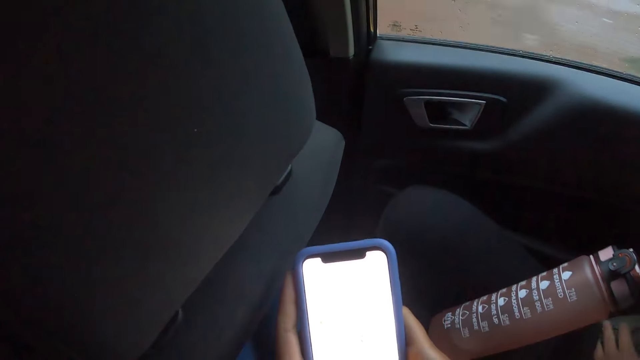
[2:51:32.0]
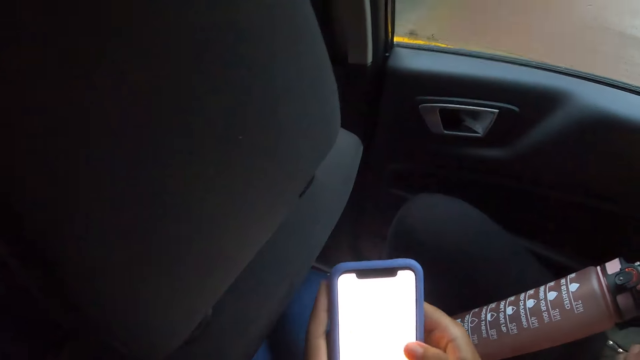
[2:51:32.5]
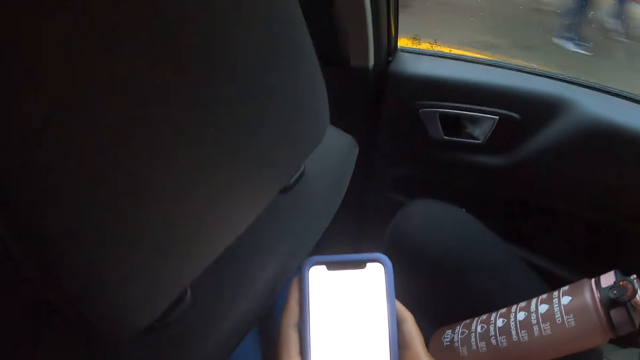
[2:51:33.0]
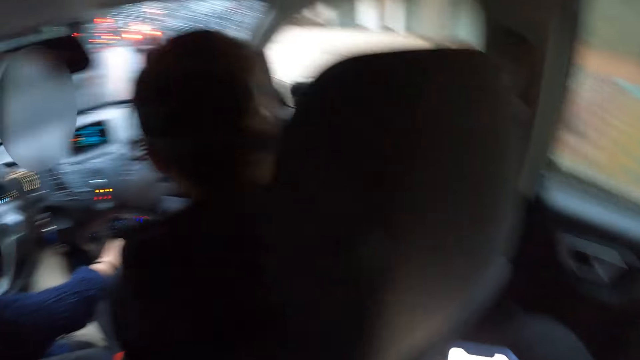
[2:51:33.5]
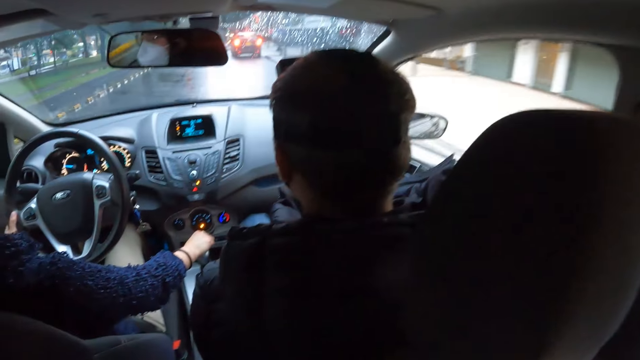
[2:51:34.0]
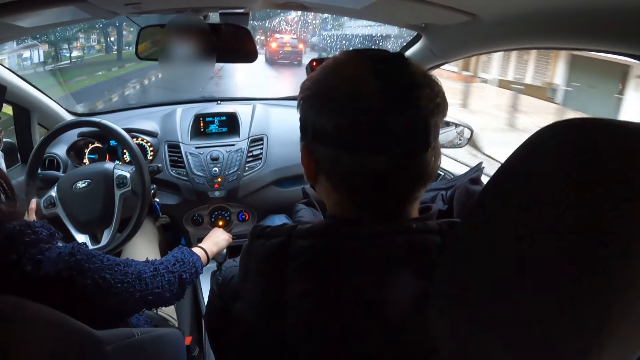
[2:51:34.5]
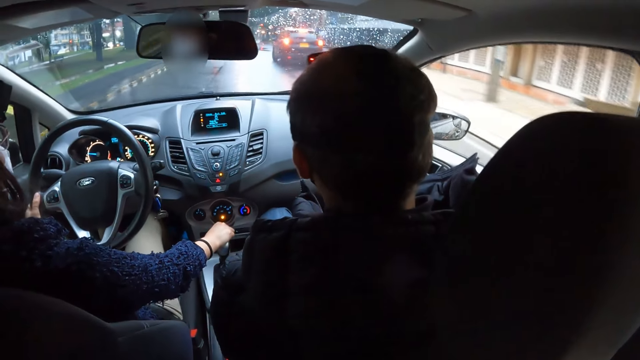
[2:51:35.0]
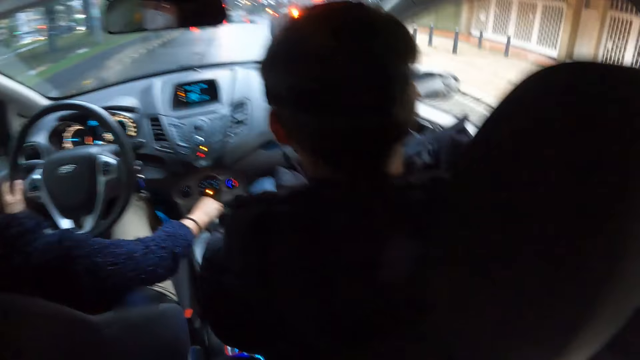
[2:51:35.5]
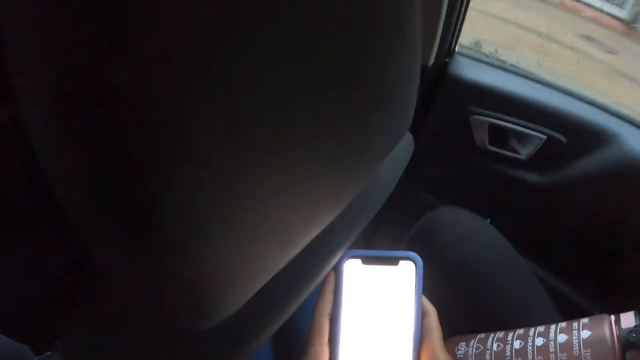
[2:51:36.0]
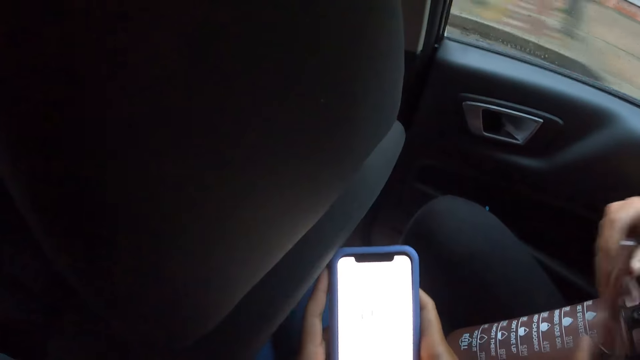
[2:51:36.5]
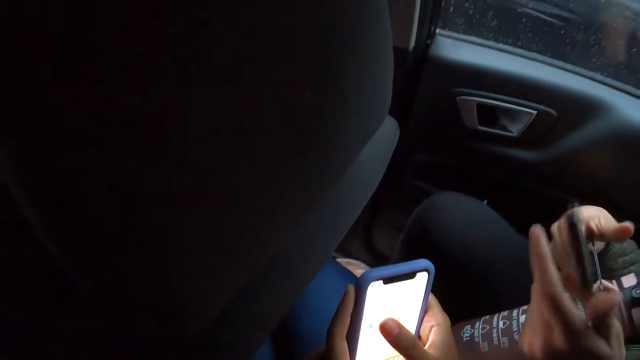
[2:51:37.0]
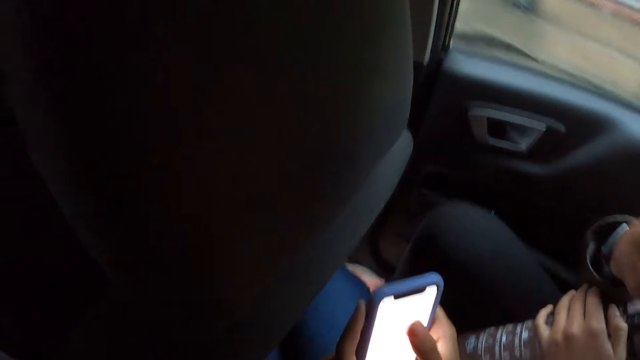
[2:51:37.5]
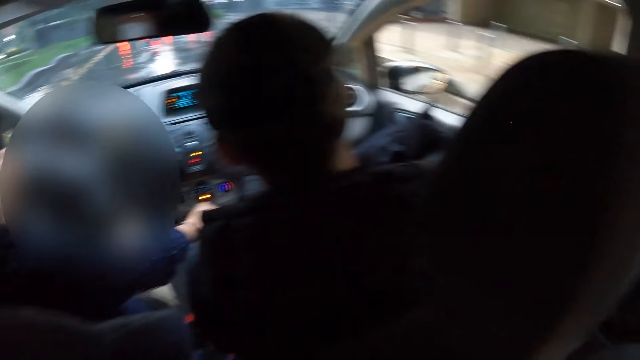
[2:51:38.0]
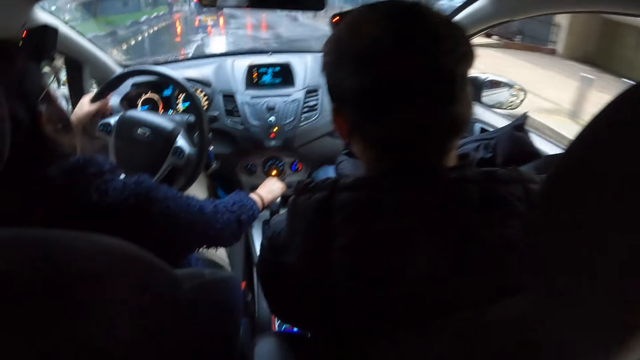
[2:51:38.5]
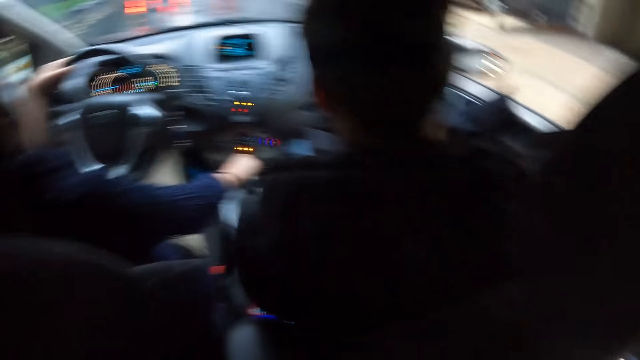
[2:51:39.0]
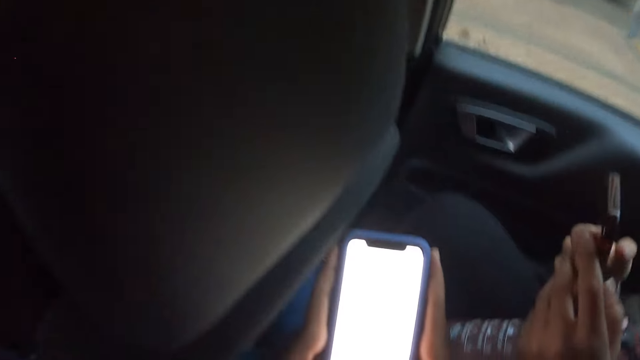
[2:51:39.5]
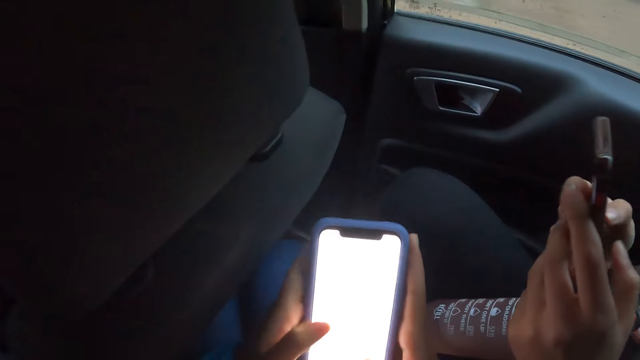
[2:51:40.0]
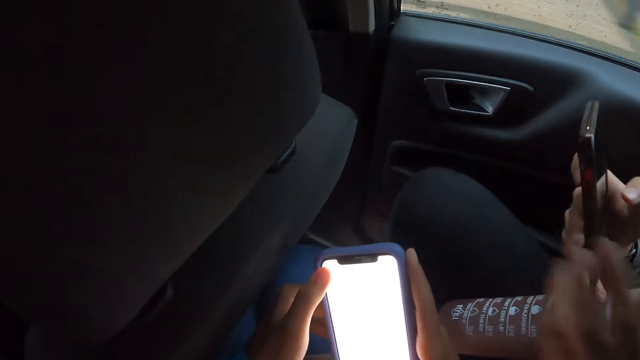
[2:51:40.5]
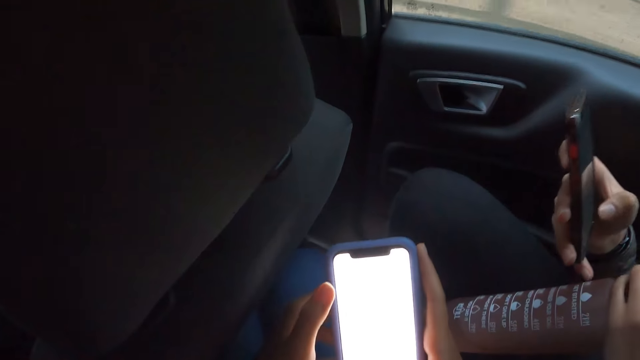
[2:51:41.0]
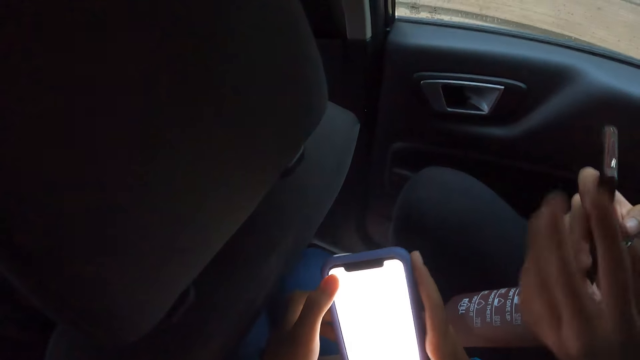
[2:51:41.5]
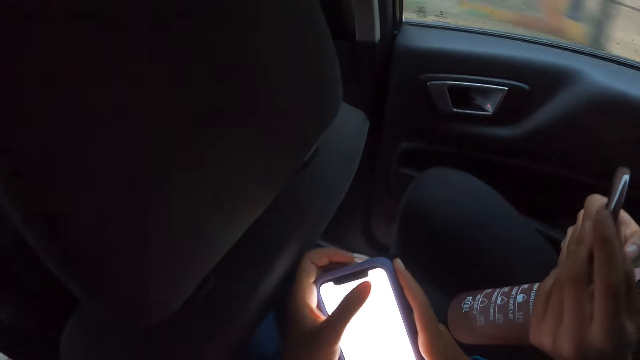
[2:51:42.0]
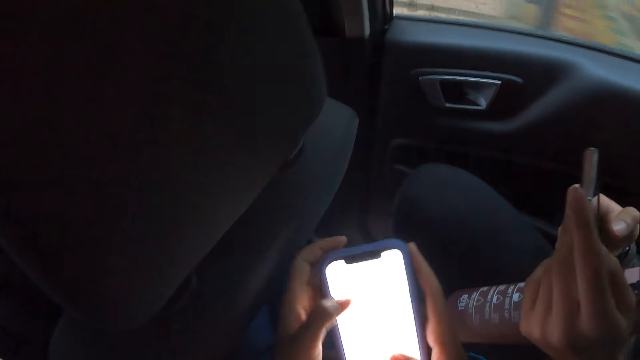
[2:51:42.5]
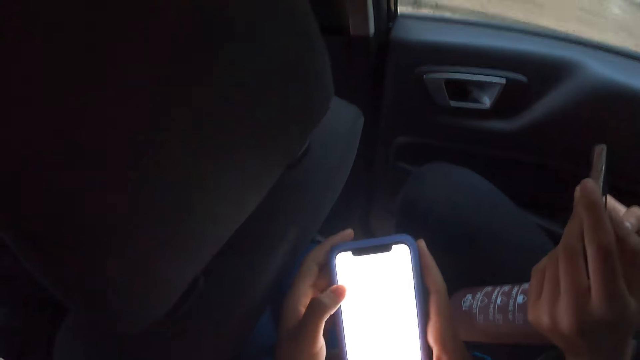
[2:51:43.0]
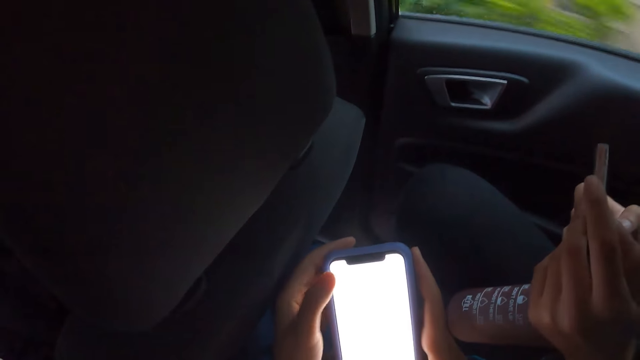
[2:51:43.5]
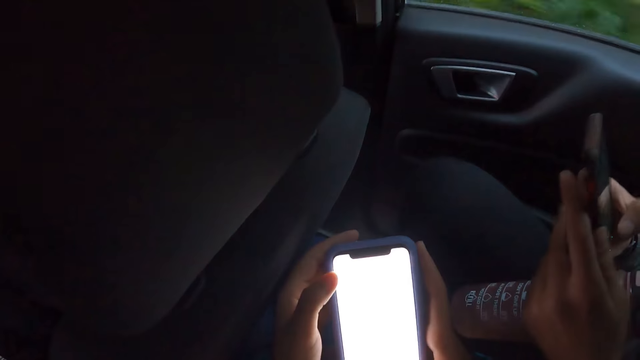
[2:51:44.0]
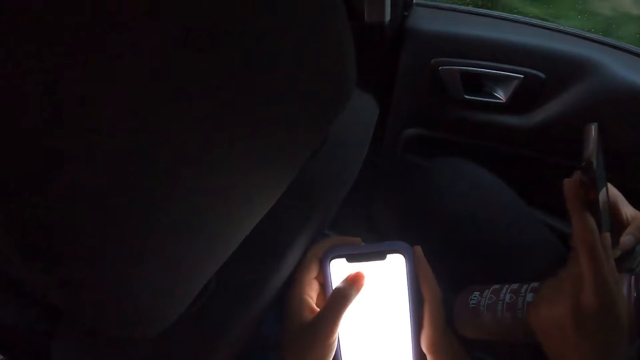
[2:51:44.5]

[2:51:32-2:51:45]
A woman operates her phone with both hands.

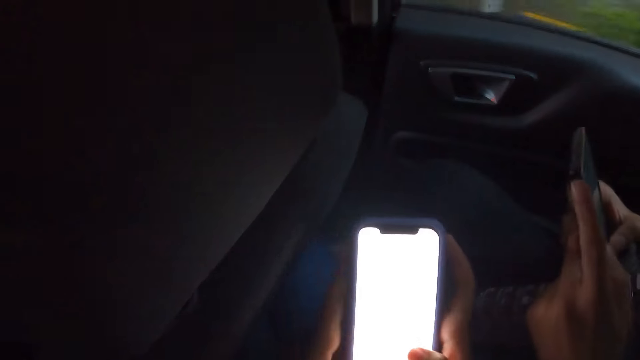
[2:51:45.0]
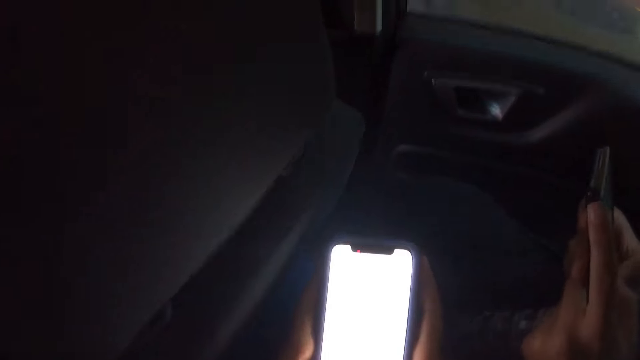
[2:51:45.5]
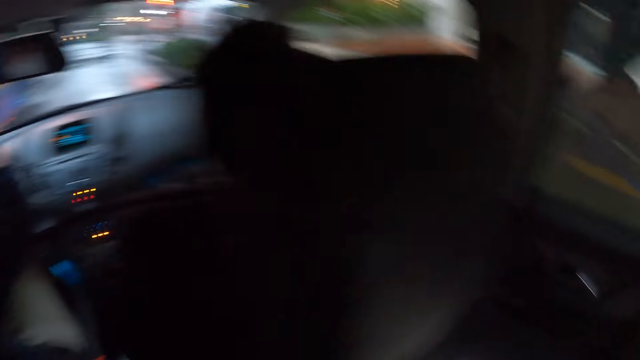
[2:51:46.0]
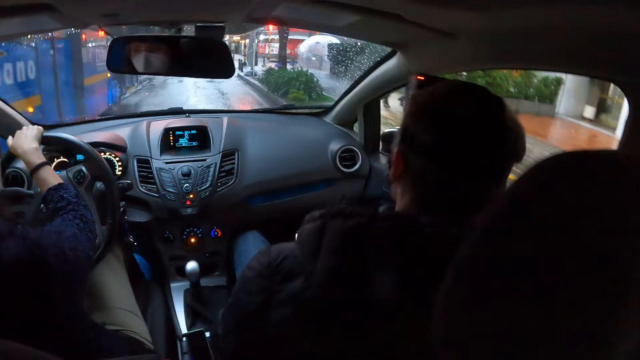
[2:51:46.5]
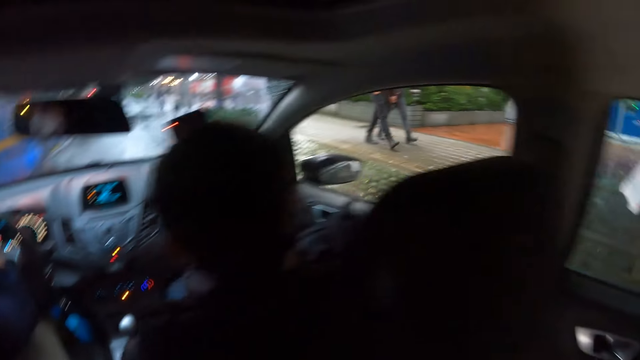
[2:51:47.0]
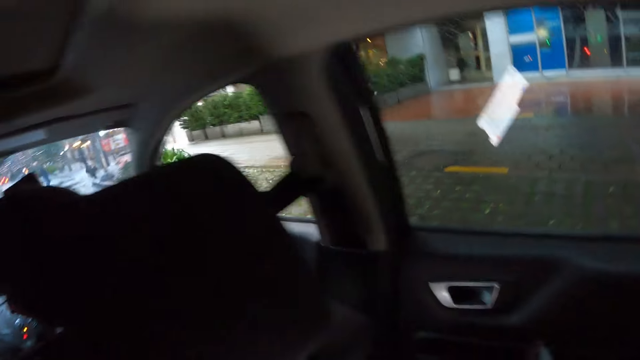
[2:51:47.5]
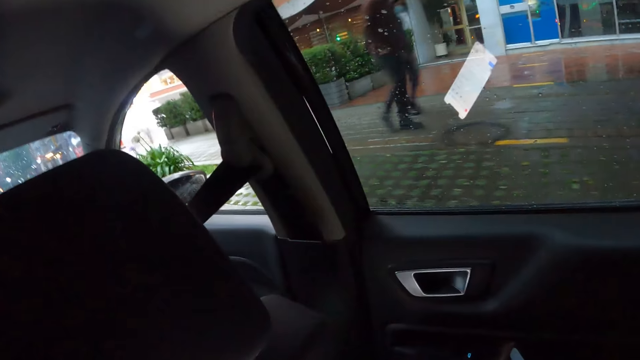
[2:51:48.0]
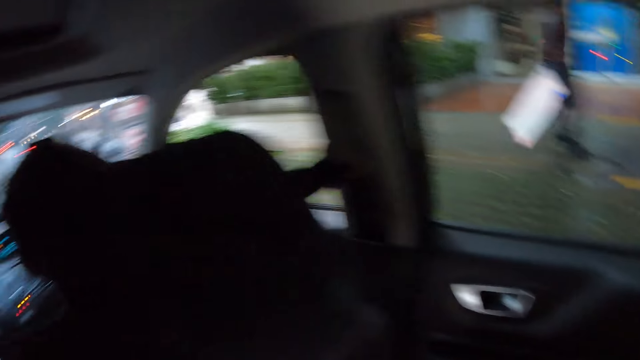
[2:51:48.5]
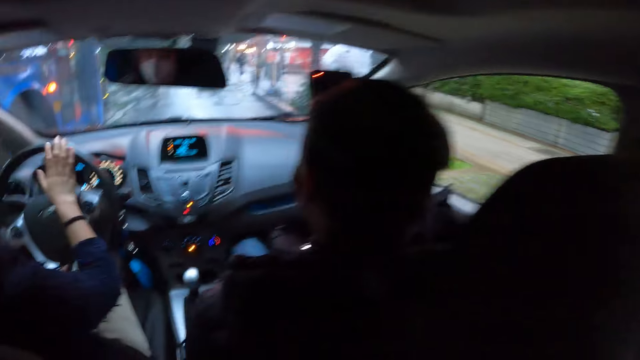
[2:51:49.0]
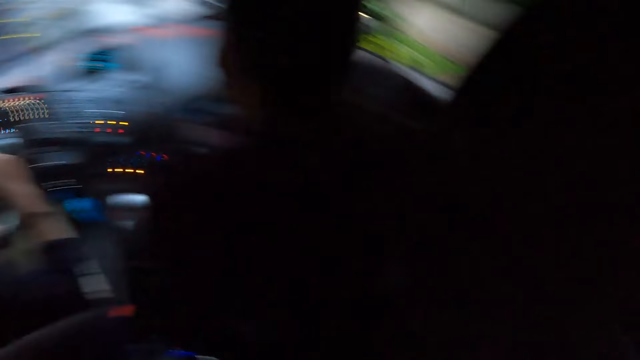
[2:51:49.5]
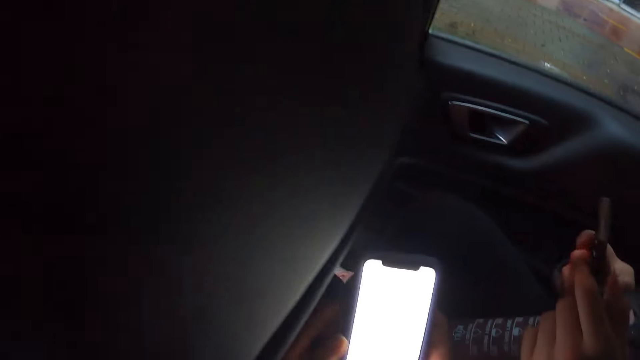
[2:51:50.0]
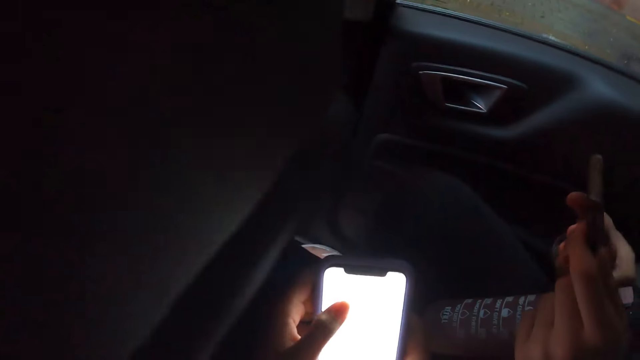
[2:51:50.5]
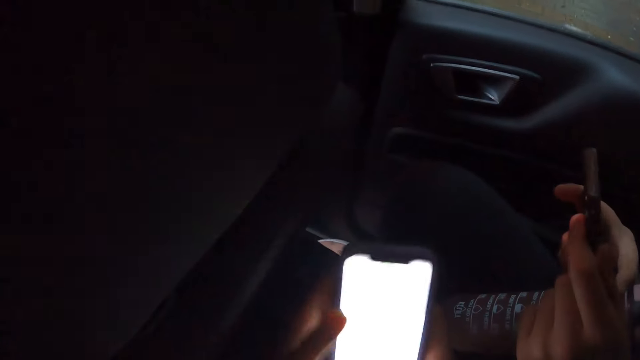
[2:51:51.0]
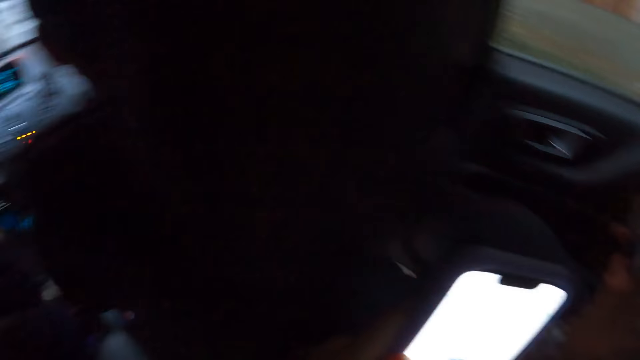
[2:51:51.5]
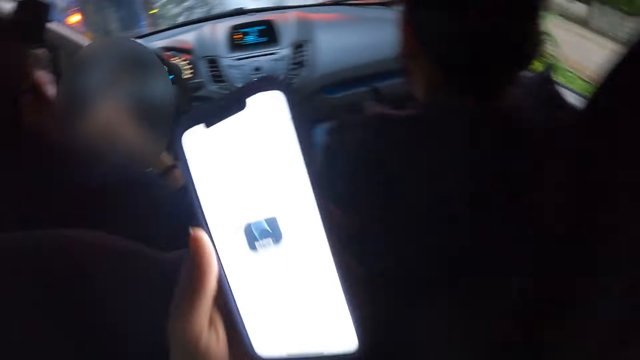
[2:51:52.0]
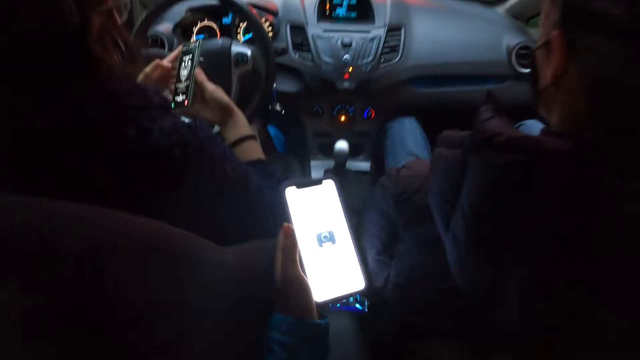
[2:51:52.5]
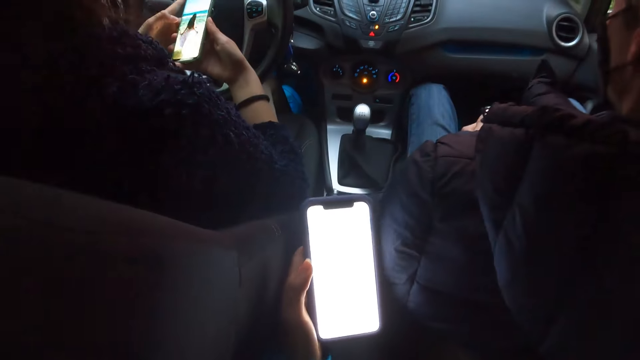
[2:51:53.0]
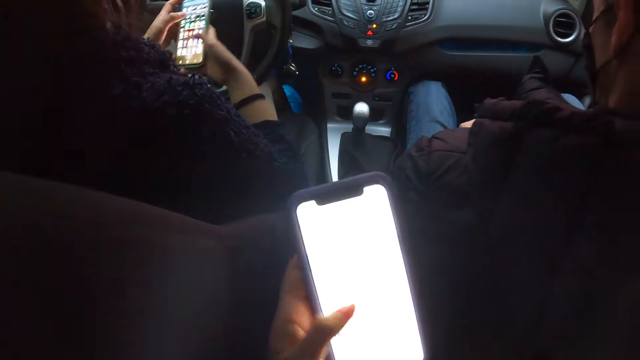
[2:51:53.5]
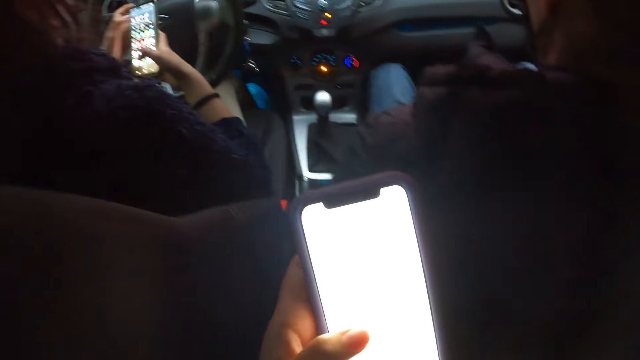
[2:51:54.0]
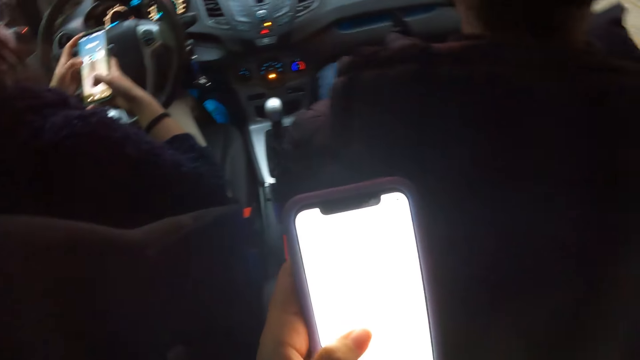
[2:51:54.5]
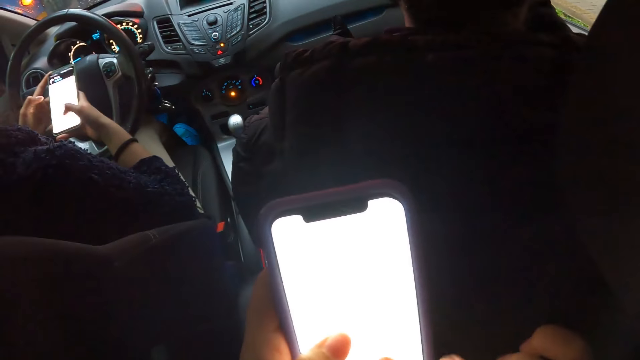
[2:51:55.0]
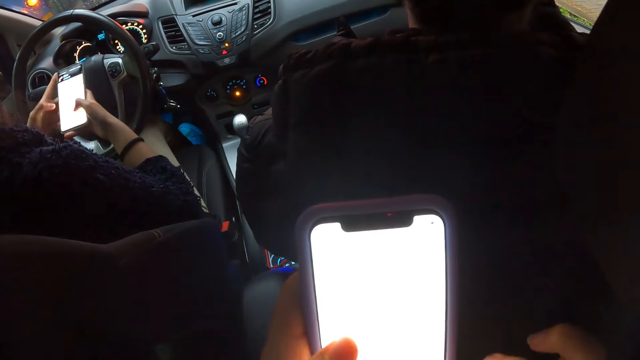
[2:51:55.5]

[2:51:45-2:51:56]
The woman operates her phone with both hands.
